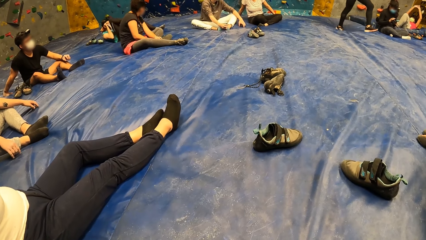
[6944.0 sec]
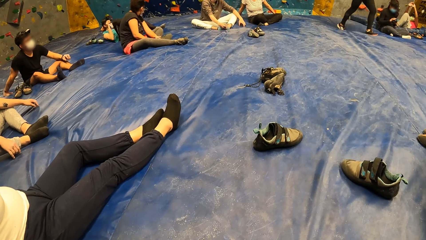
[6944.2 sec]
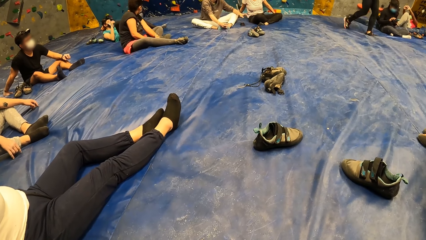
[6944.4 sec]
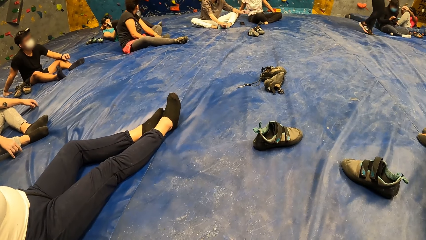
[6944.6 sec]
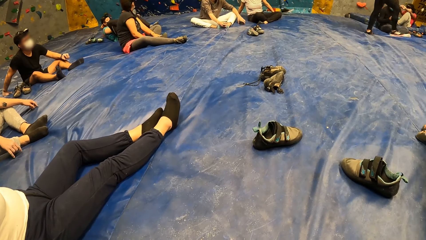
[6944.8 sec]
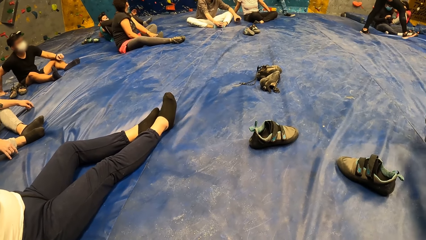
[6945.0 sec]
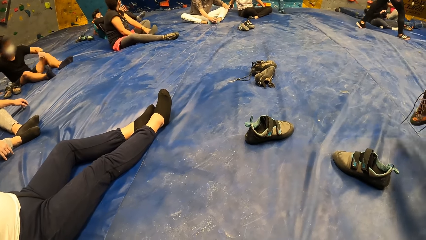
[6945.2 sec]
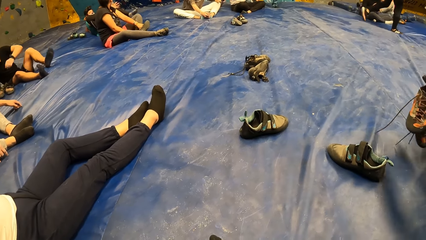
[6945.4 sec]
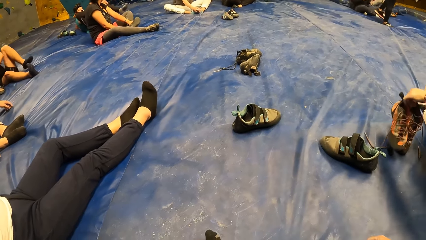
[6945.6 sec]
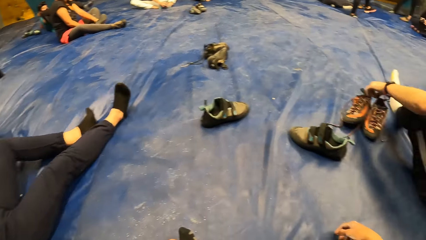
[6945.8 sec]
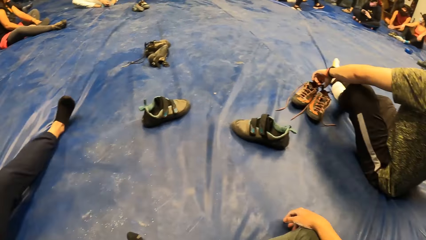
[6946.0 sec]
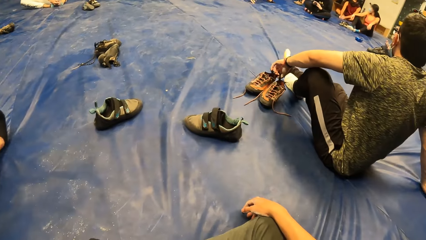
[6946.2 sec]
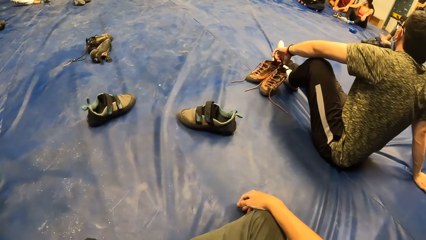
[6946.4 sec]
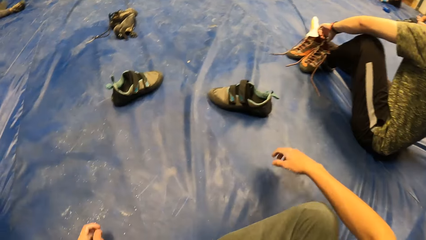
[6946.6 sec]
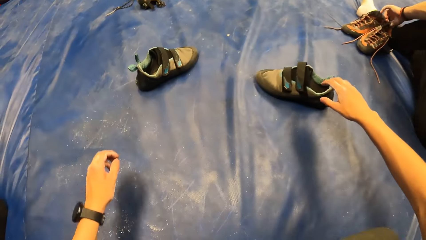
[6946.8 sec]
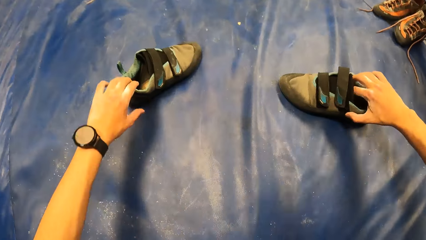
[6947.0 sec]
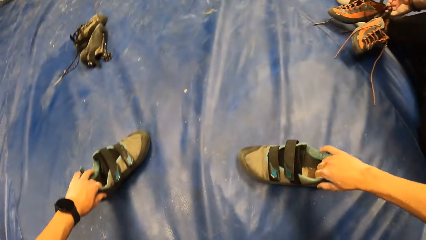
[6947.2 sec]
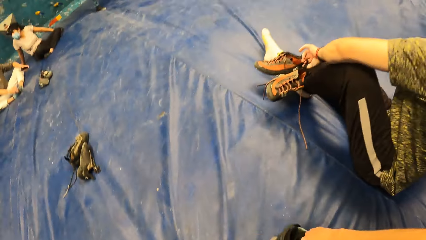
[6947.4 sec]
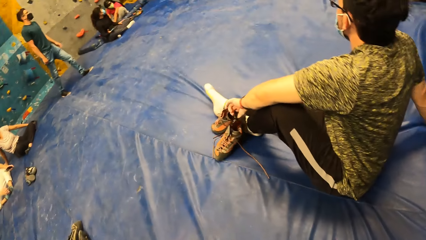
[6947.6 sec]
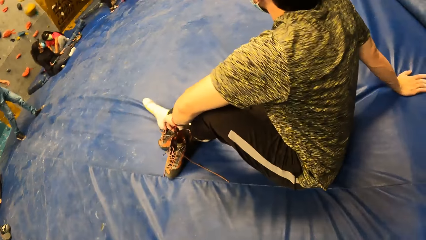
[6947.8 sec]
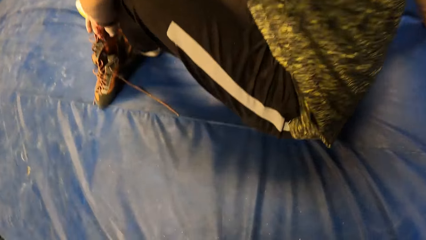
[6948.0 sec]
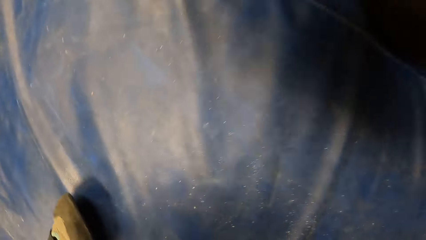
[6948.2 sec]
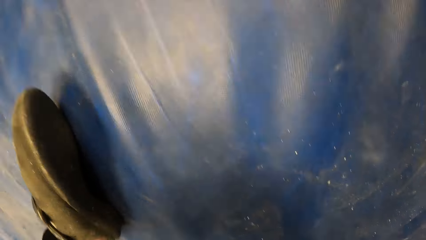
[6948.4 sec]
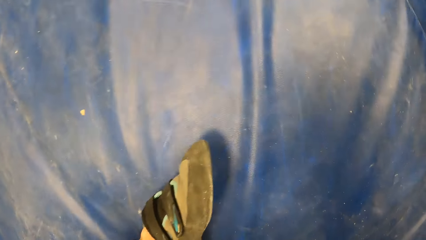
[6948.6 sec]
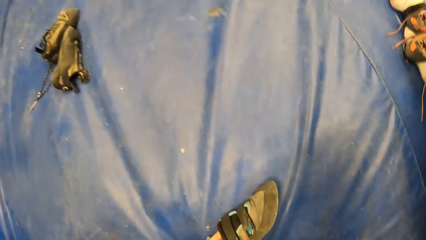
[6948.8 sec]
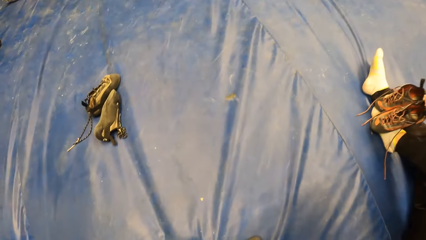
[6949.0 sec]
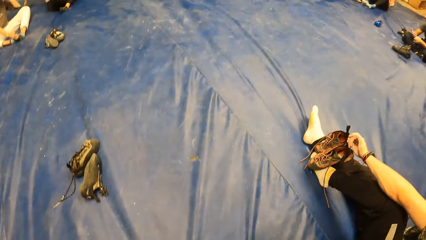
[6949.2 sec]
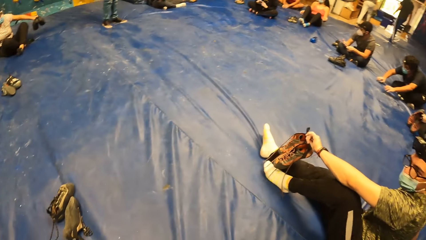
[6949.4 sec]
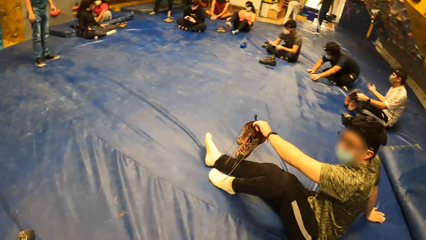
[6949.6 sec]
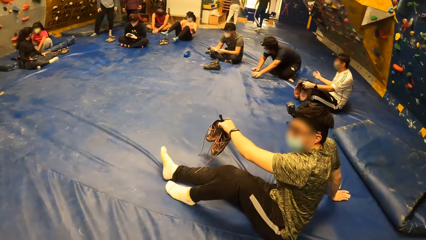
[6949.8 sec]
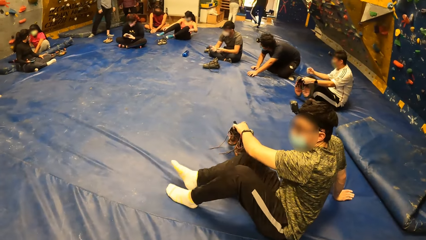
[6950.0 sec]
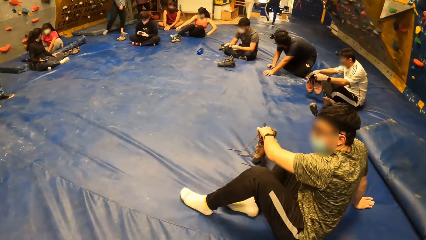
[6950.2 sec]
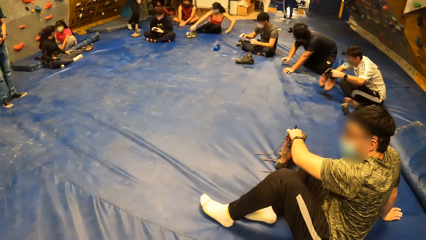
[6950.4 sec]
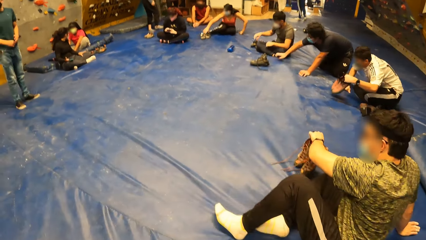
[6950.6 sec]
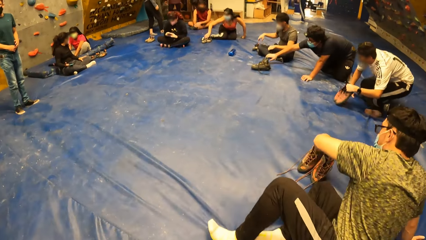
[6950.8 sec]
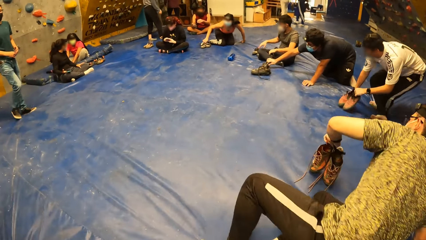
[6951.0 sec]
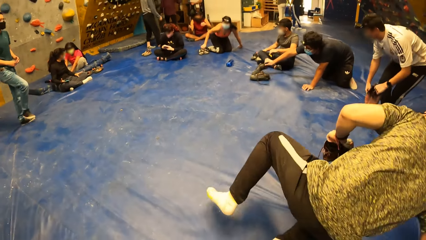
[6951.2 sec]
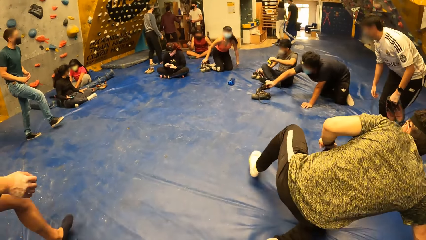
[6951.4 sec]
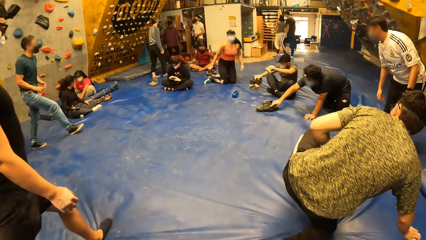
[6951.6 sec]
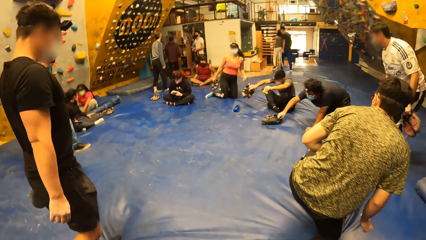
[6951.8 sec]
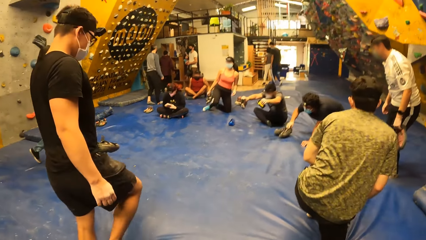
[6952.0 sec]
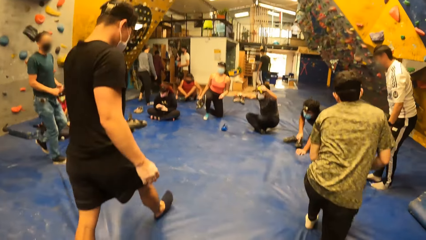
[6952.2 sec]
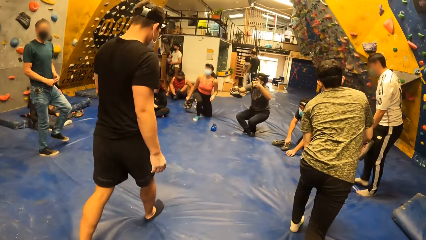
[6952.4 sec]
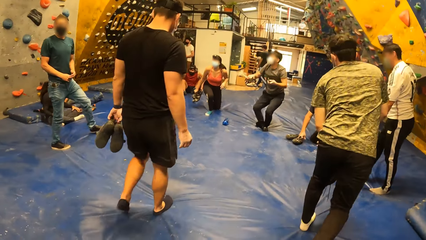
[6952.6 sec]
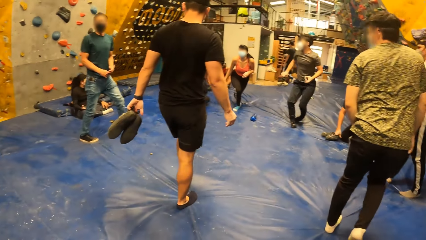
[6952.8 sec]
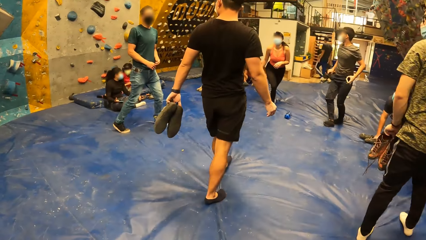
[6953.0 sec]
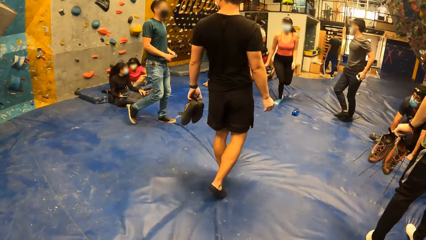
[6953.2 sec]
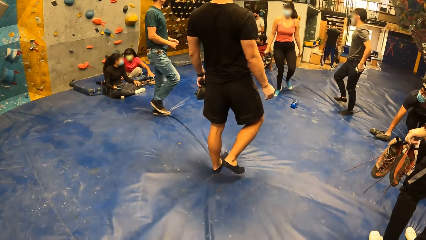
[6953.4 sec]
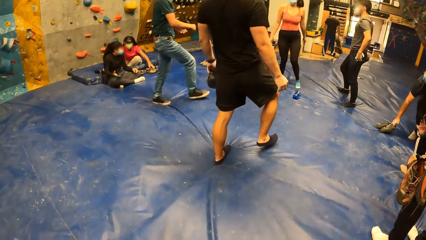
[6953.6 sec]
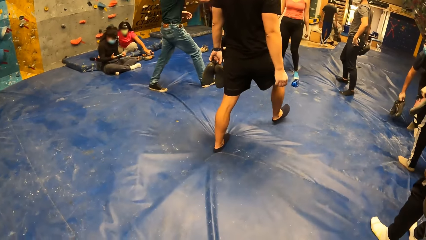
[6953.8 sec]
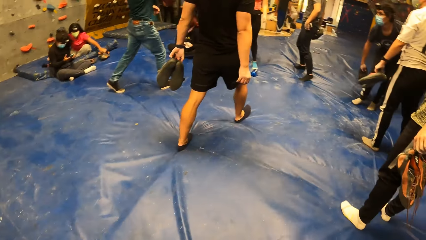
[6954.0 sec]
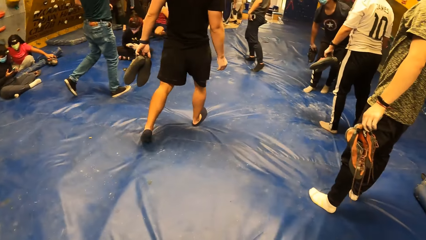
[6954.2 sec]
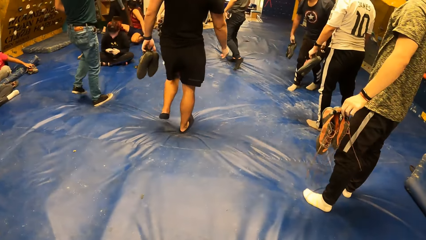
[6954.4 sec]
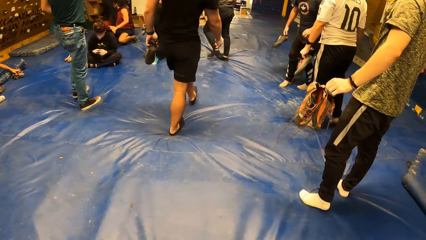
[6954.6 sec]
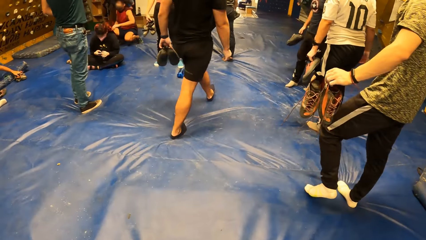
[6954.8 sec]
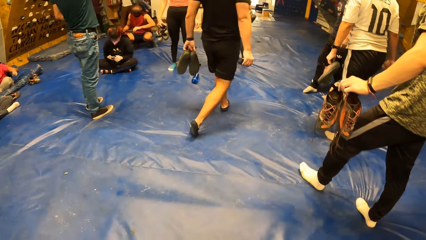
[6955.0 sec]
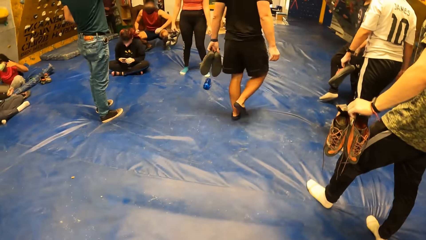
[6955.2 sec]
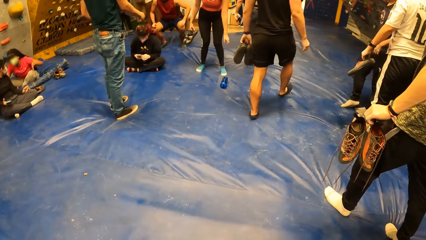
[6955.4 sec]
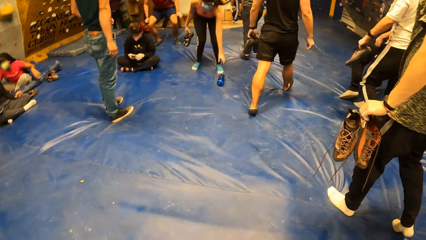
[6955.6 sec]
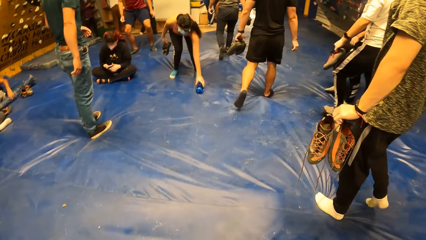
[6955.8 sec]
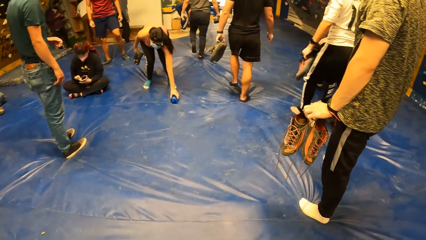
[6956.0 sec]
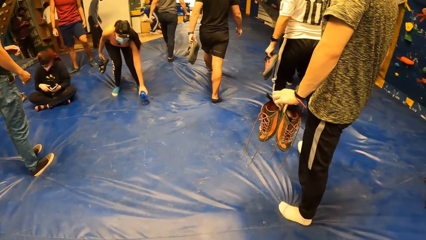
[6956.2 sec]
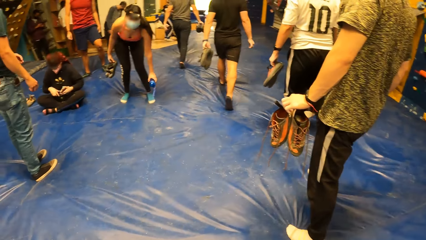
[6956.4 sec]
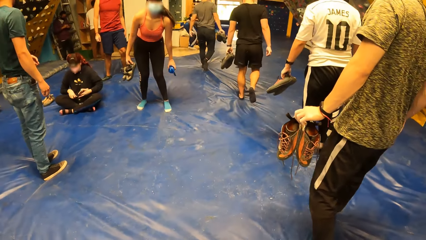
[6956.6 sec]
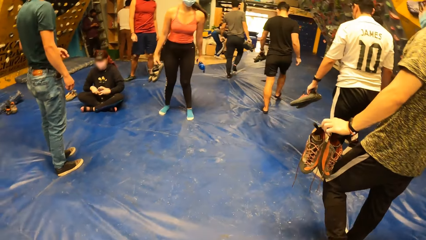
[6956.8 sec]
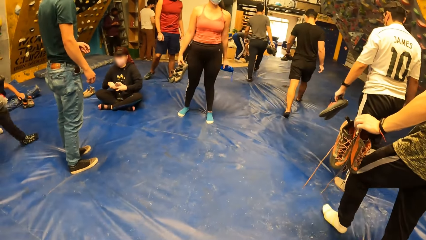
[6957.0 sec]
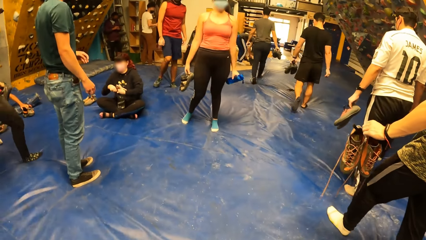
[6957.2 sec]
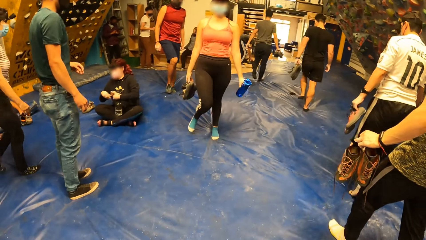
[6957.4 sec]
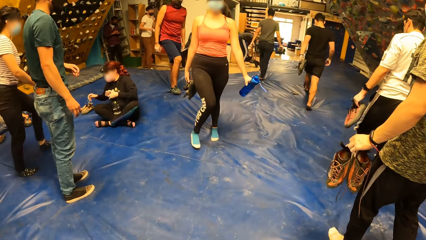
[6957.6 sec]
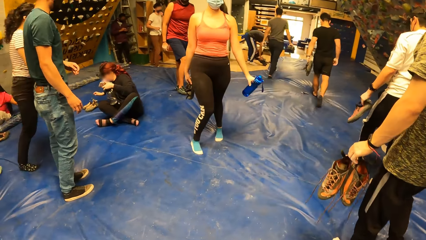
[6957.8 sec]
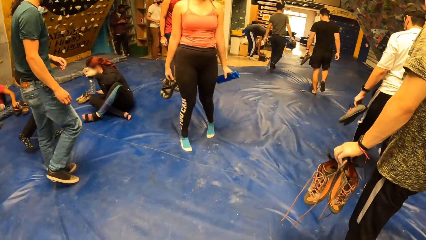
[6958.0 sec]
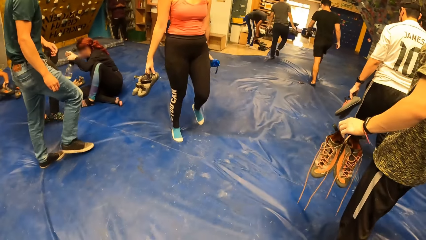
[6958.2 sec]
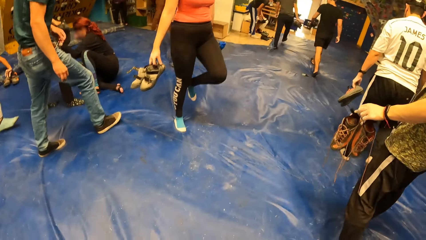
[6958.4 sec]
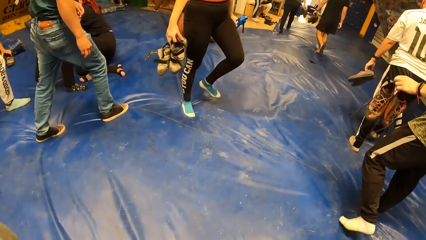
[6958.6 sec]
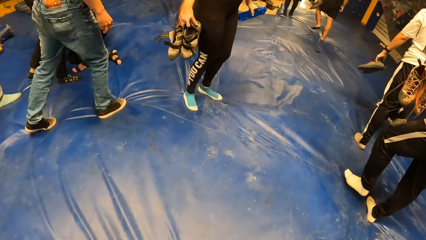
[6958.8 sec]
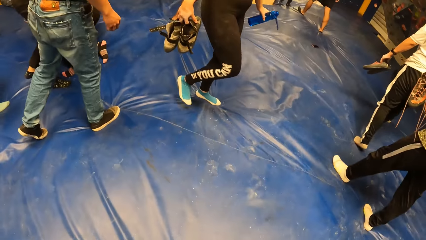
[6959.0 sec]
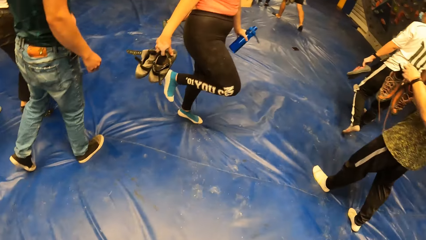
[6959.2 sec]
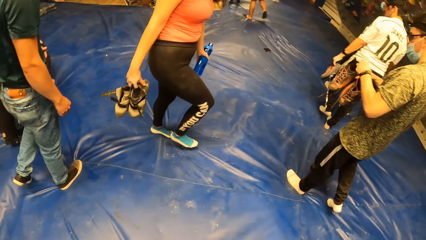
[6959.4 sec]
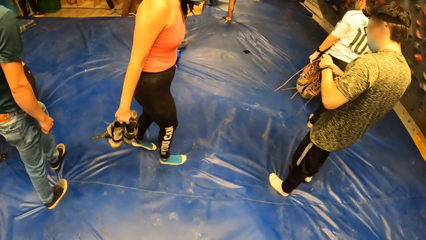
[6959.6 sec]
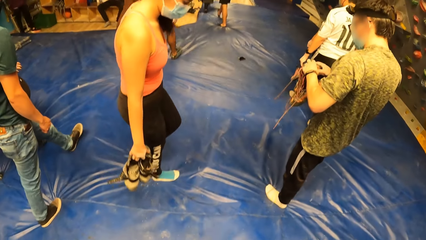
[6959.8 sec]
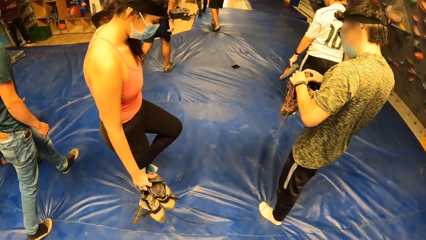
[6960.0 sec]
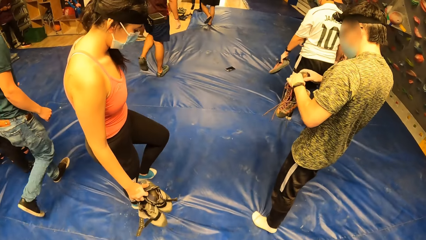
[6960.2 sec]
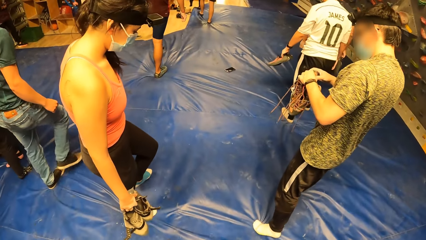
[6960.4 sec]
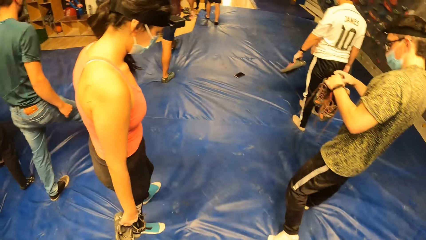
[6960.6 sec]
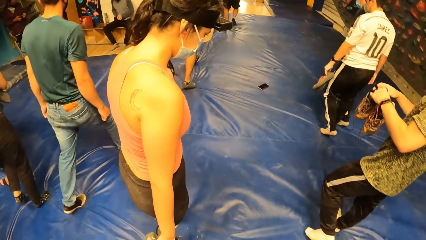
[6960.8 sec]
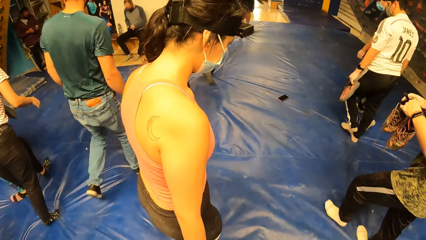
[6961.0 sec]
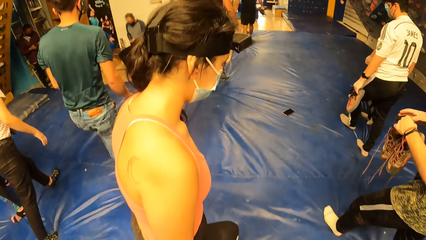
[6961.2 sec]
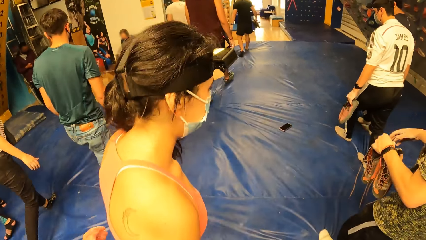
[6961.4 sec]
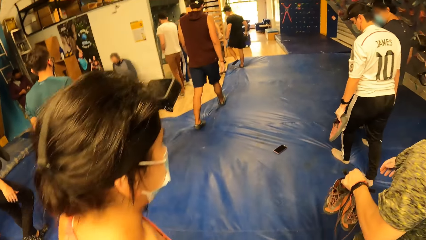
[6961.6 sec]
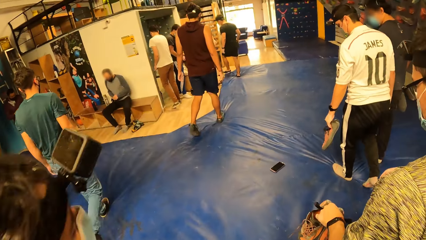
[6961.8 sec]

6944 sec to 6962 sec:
A woman wears the shoe on her left leg with both hands. The camera wearer picks up a pair of shoes from the ground with both hands with the group of people. Another woman picks up a water bottle from the ground with her left hand. The camera wearer walks to a bench with the group of people.
